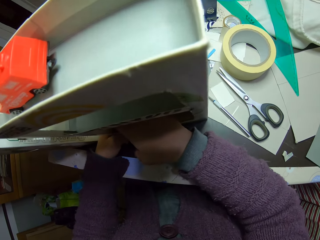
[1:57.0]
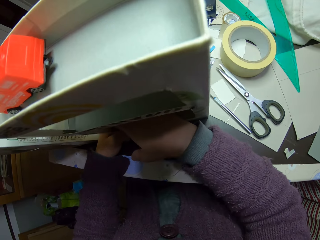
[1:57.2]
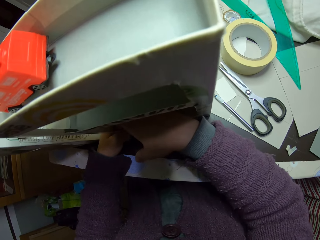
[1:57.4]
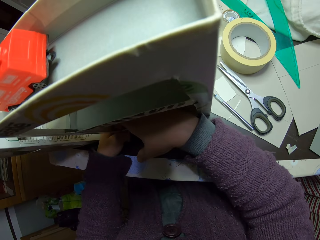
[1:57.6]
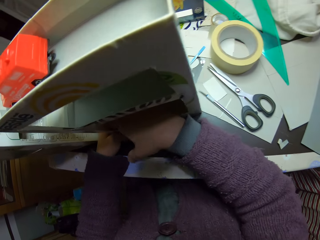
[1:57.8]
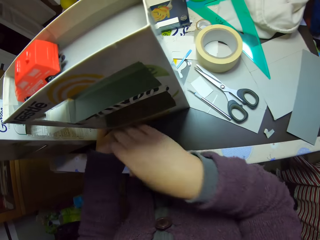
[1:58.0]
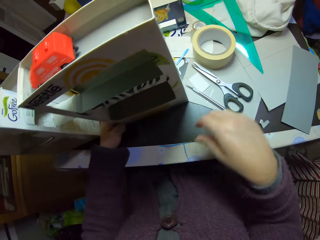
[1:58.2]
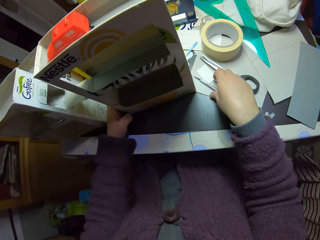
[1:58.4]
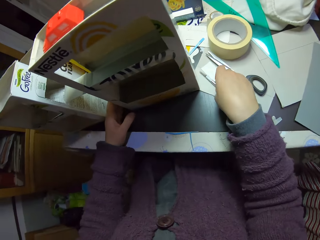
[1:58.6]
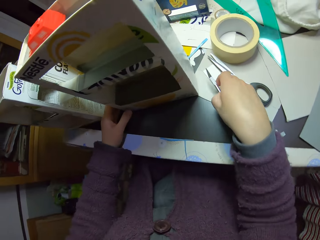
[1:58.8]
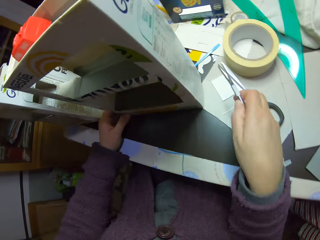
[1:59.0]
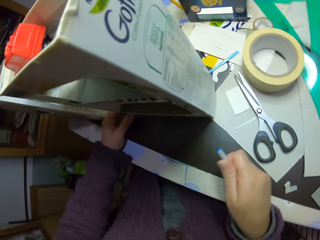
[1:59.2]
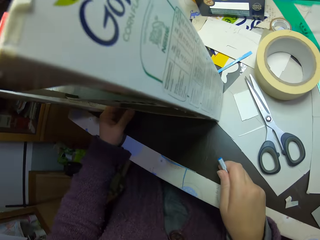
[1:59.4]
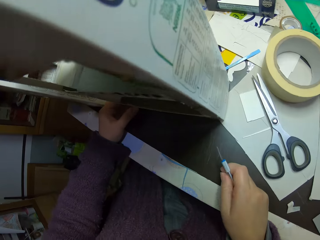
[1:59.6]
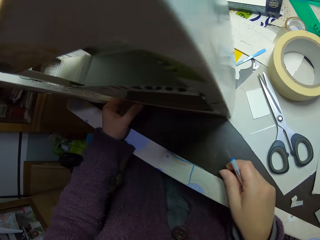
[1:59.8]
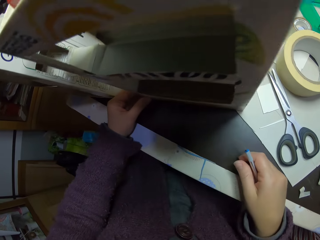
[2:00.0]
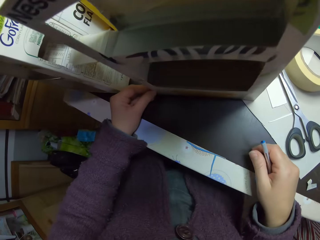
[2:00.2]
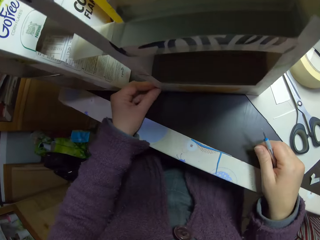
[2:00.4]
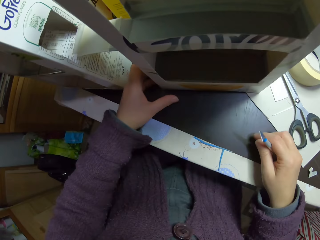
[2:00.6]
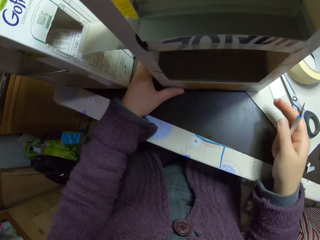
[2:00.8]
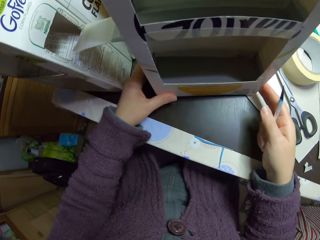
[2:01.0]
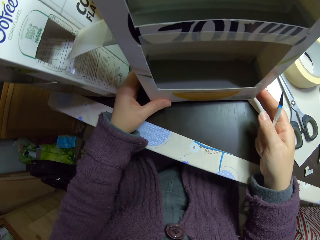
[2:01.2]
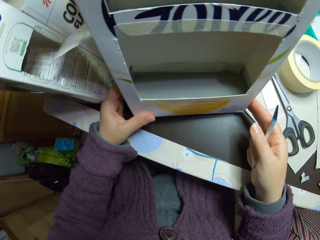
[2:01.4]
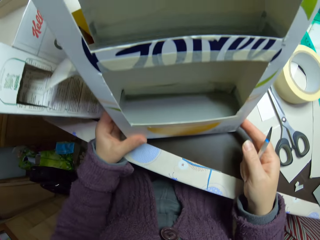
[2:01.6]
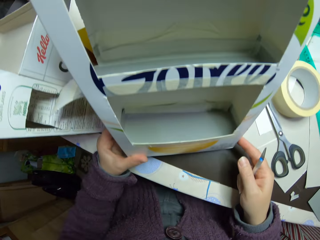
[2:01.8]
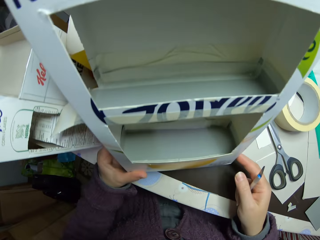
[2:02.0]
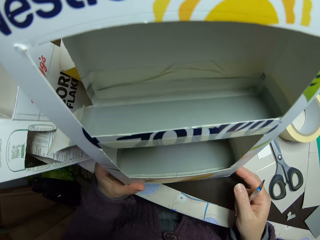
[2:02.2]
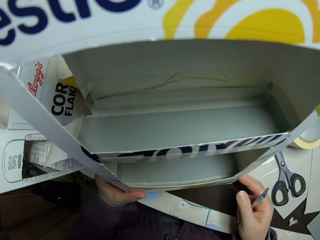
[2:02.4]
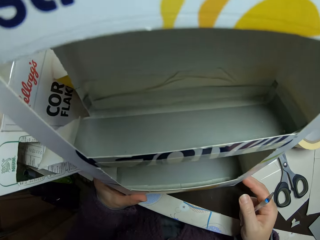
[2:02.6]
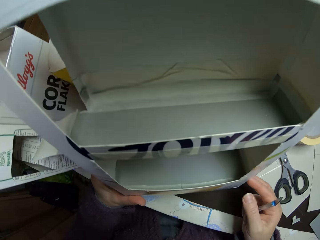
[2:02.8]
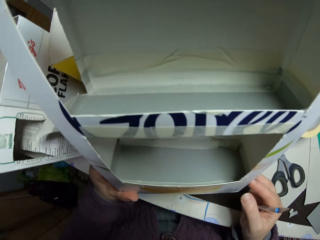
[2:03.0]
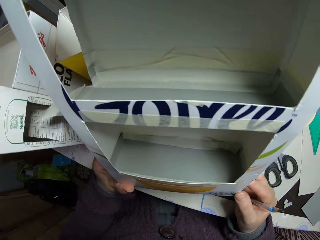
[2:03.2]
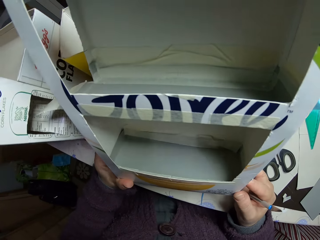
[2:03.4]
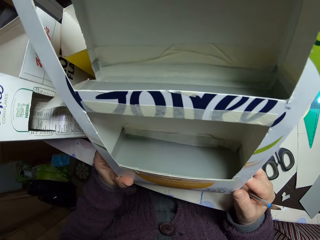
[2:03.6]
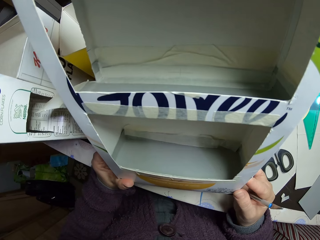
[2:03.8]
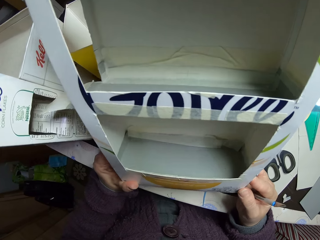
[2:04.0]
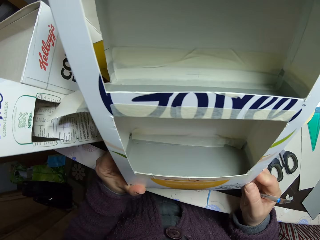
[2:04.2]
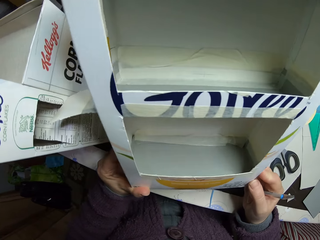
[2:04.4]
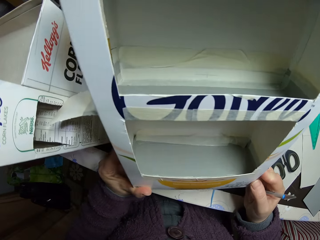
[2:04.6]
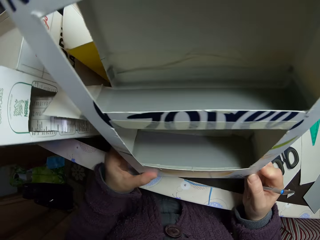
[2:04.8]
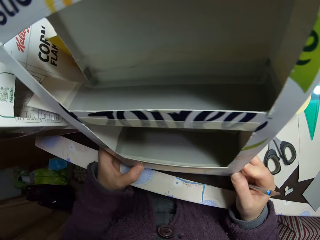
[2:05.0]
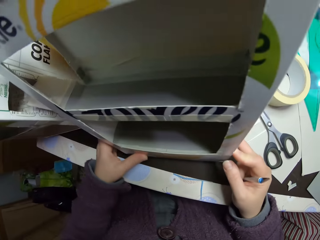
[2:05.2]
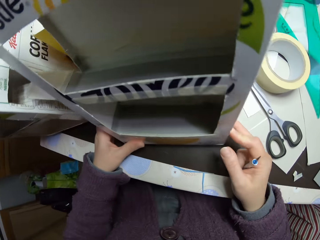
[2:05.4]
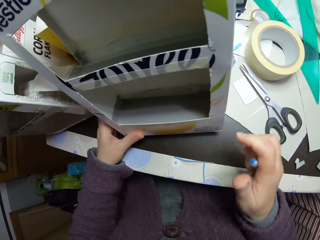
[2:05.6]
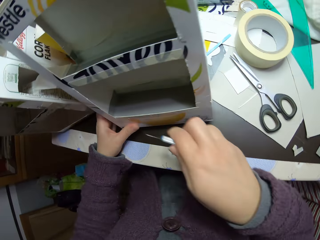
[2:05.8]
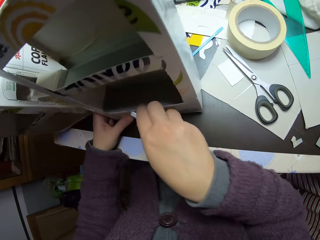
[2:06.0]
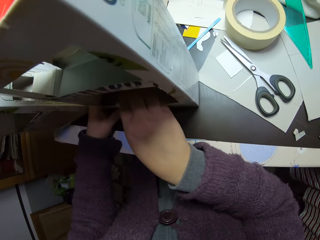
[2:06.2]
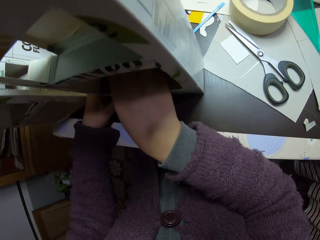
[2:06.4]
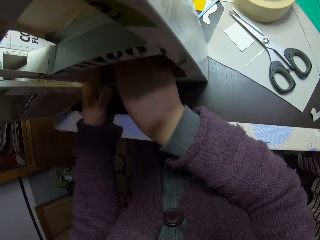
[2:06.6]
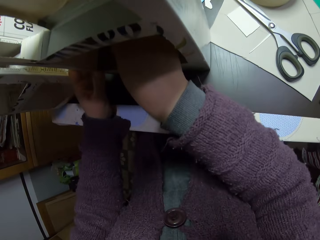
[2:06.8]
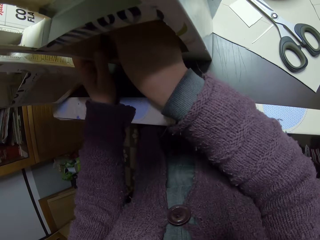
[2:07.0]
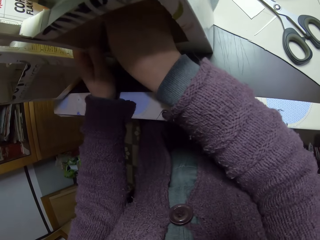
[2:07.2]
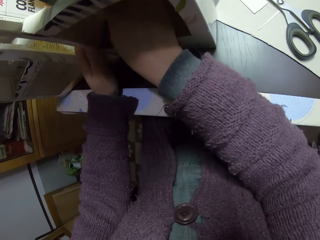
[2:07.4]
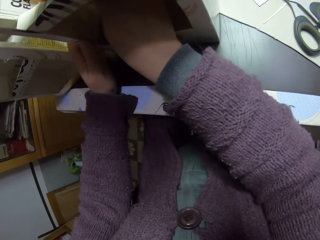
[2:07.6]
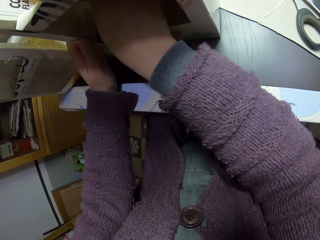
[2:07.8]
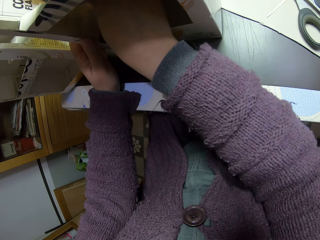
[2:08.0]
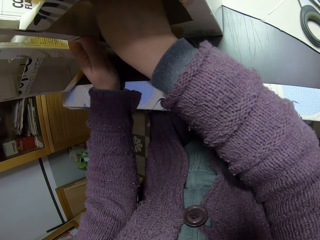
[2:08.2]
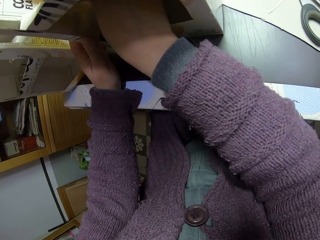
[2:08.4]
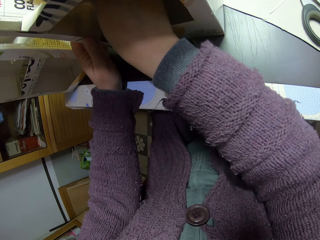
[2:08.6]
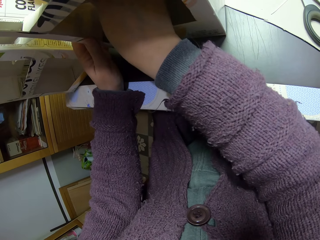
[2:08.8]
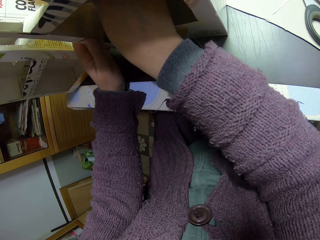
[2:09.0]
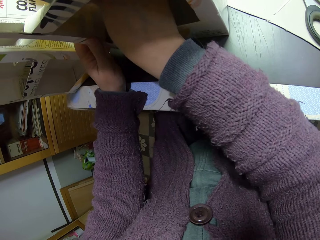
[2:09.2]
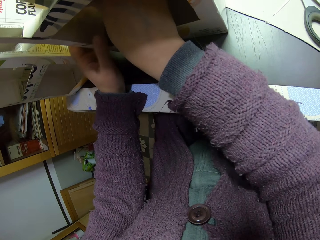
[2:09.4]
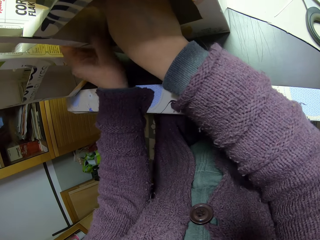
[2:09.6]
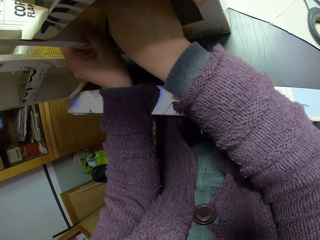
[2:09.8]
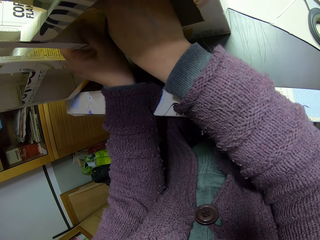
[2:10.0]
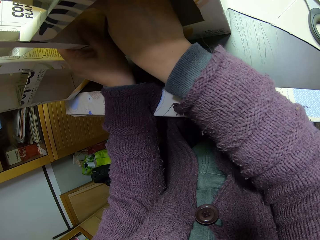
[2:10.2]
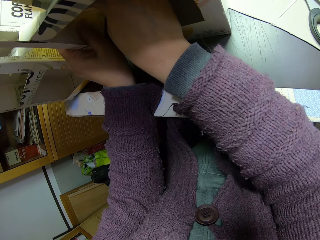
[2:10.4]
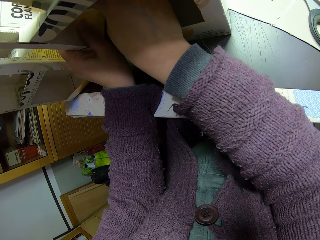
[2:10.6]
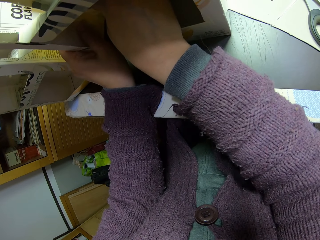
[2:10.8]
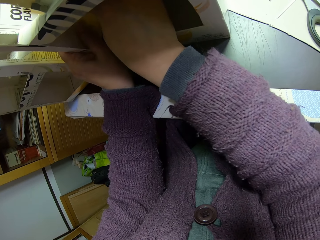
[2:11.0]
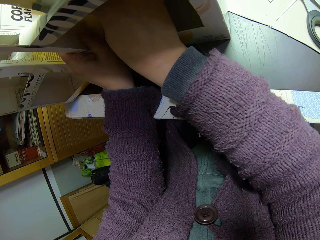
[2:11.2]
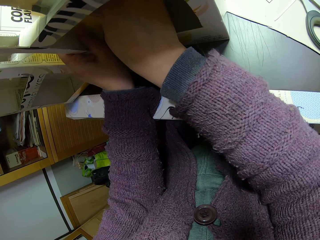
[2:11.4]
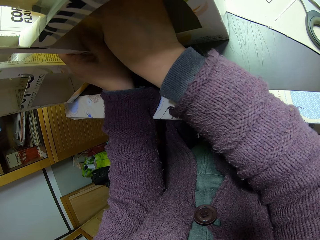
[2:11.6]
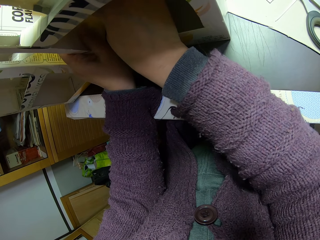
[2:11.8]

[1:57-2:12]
The camera wearer takes something. He rests his right hand on the table. He looks at the carton. He adjusts the carton craft with both hands. He cuts the carton. He works on the carton craft with the utility knife.

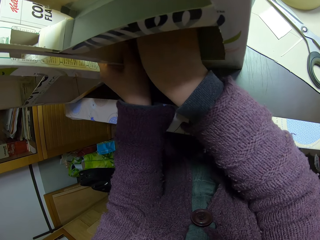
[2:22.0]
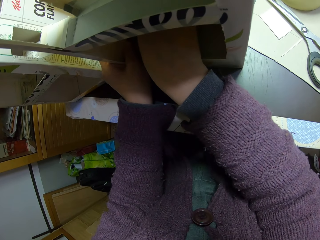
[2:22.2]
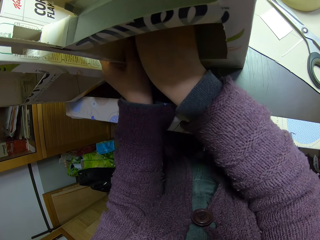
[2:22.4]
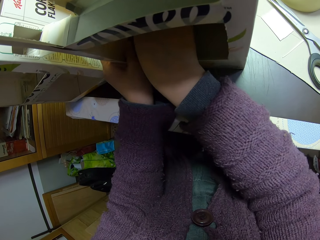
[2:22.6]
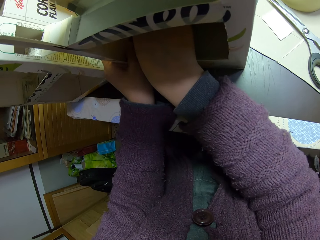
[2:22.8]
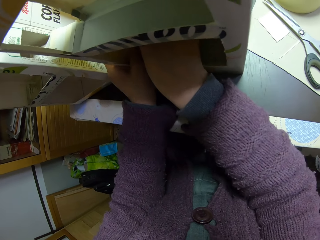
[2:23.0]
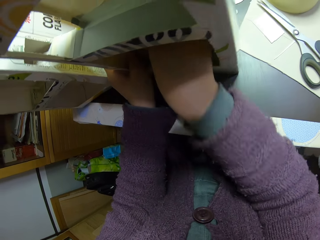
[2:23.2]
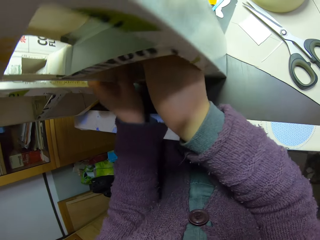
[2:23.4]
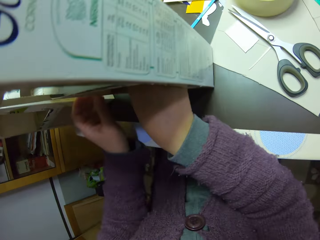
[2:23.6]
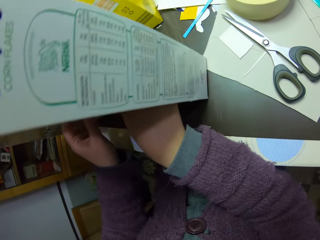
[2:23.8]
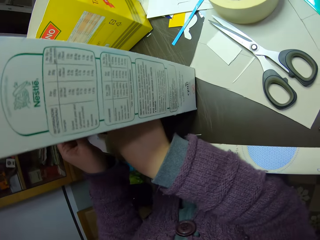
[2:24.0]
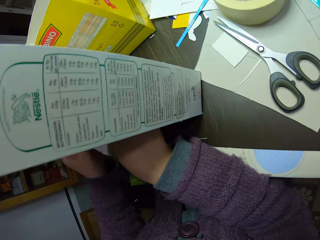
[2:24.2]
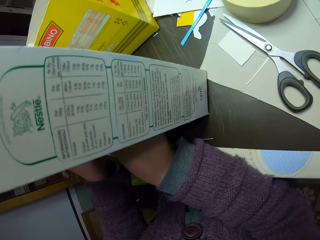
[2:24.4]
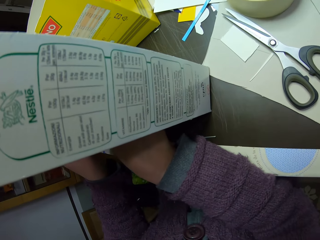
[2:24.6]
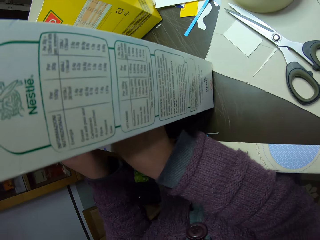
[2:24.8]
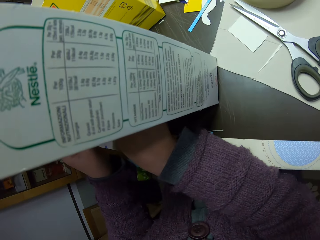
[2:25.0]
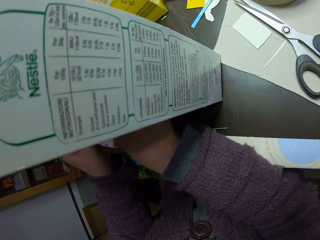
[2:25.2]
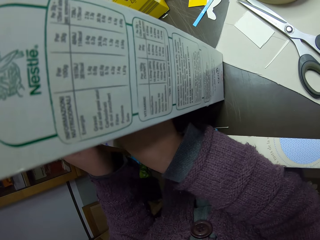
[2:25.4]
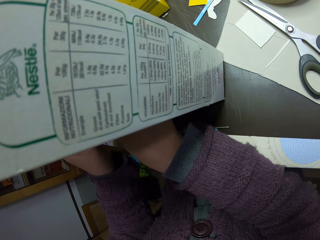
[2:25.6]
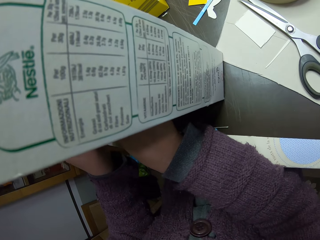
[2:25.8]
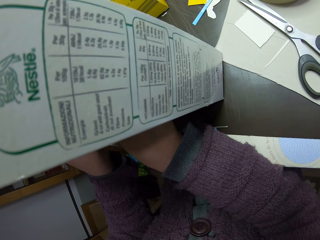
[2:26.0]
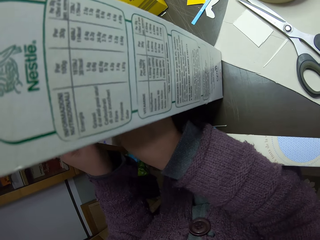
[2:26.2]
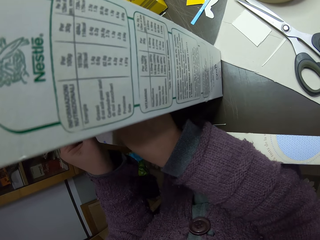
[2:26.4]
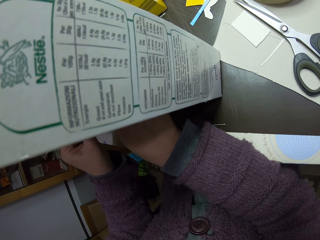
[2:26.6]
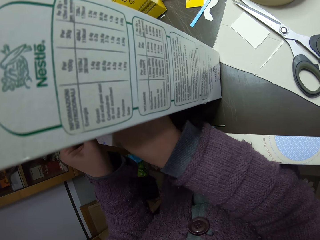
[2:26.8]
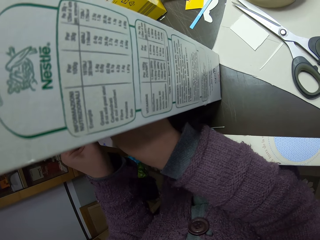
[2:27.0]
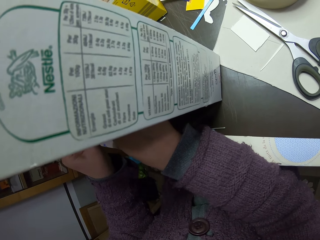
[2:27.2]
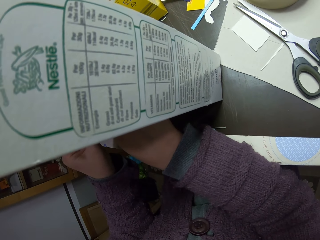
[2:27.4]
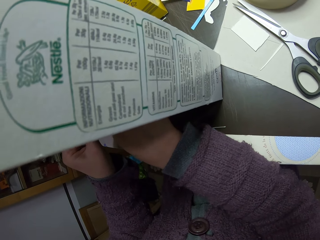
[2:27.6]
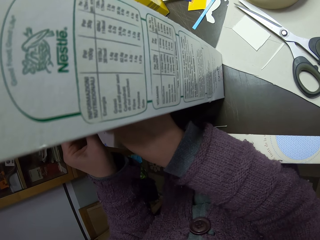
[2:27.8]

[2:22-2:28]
The camera wearer looks at something.
